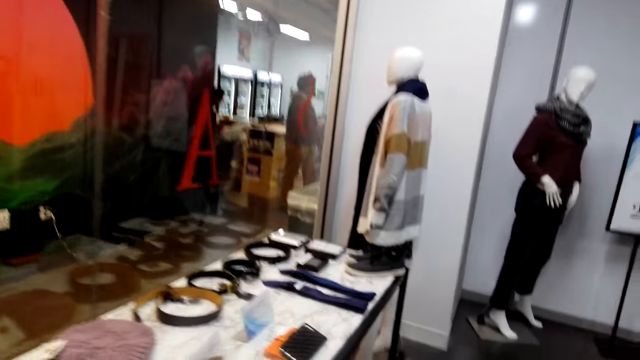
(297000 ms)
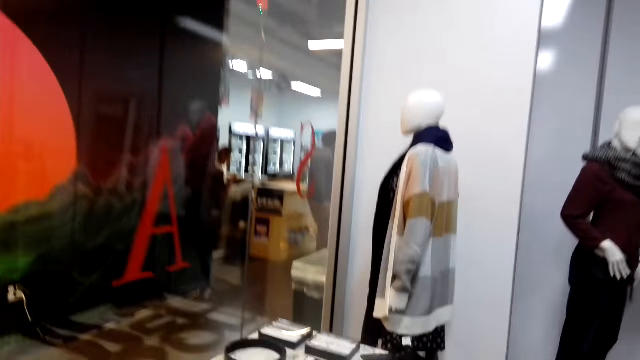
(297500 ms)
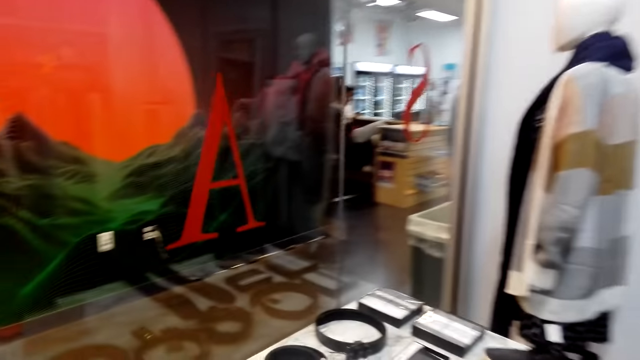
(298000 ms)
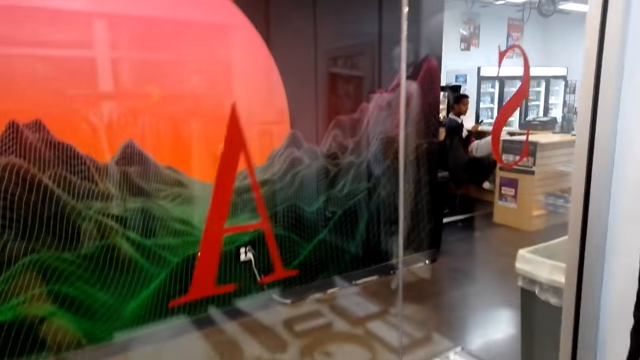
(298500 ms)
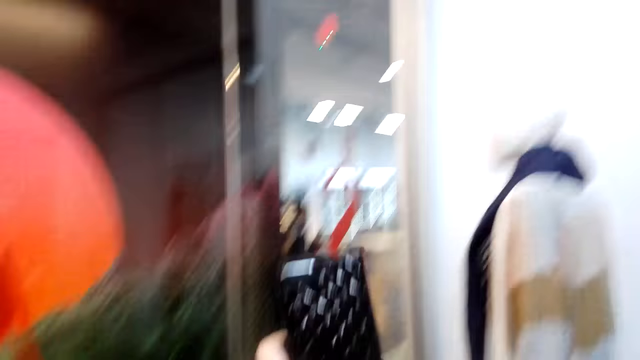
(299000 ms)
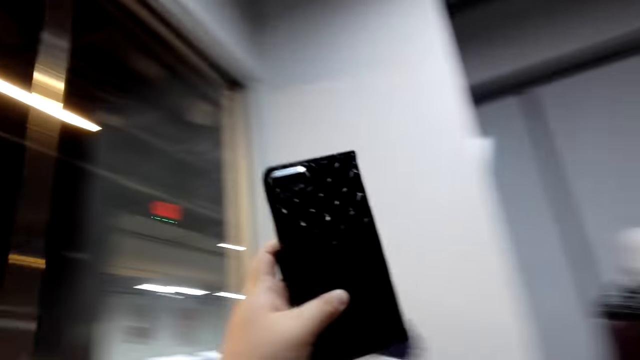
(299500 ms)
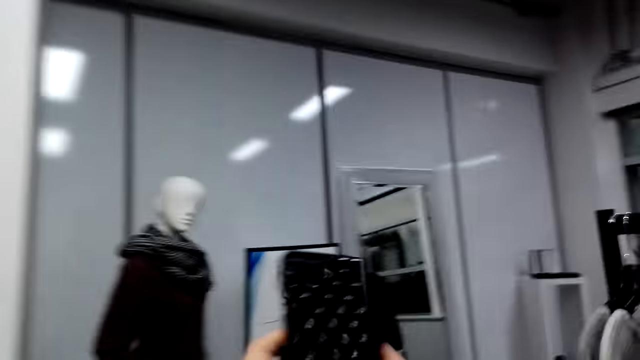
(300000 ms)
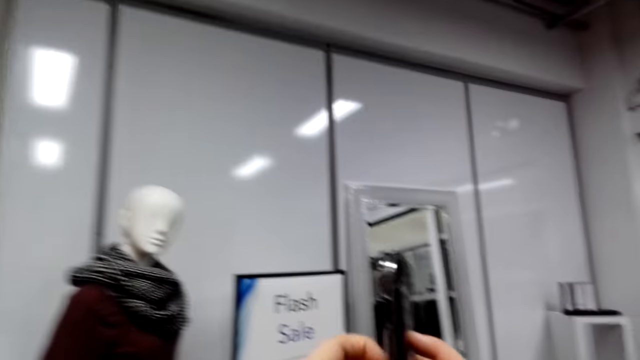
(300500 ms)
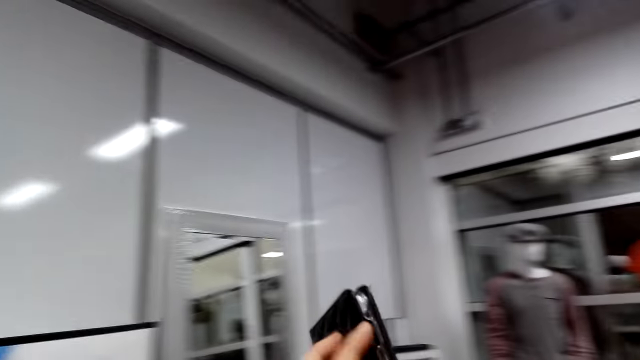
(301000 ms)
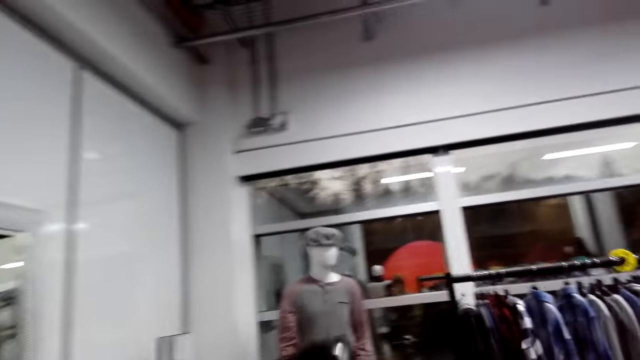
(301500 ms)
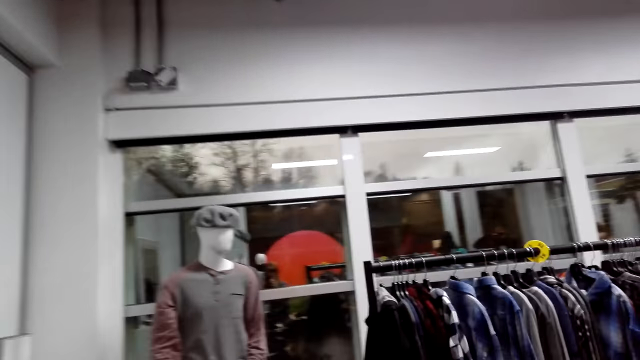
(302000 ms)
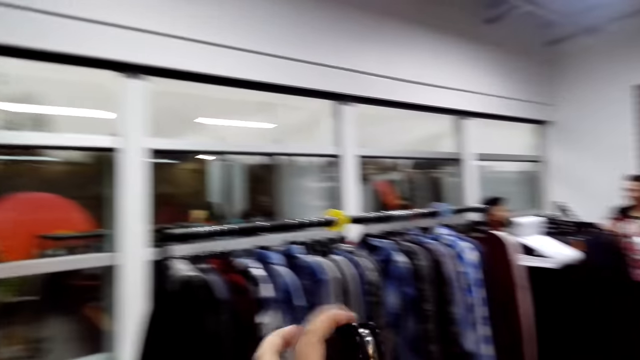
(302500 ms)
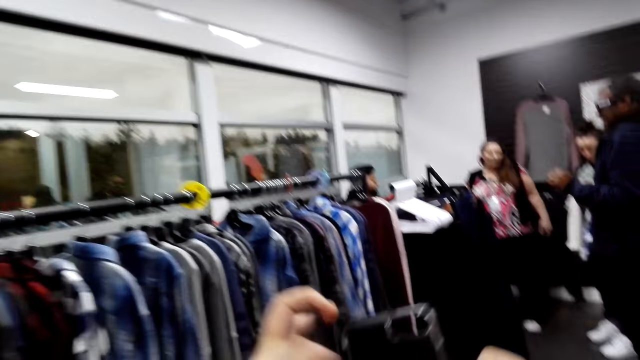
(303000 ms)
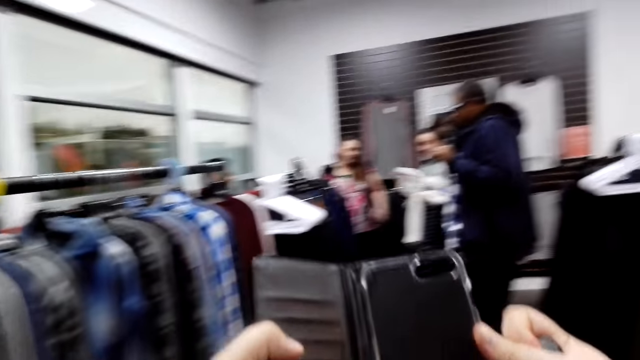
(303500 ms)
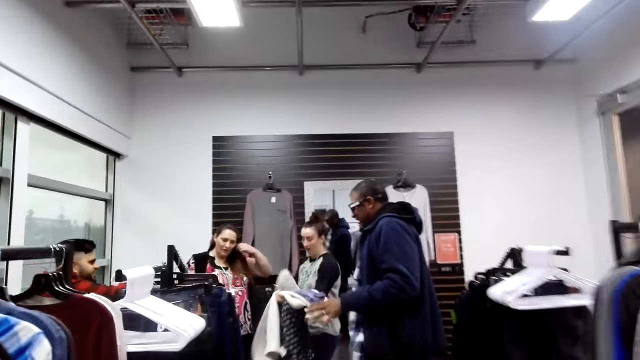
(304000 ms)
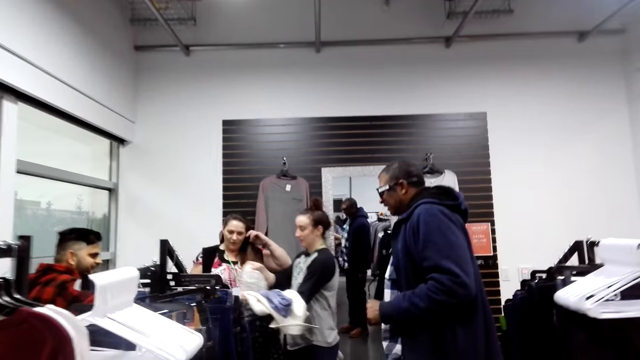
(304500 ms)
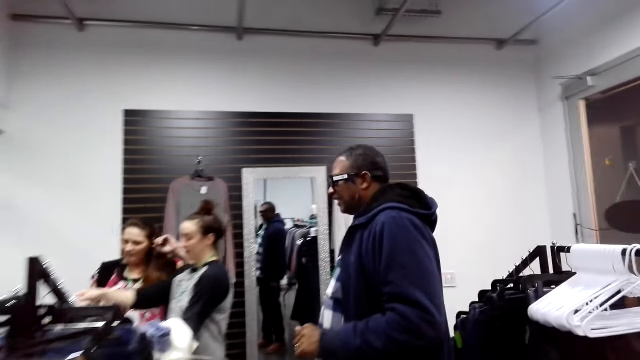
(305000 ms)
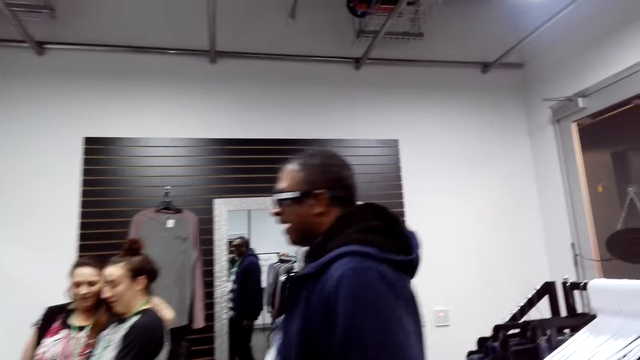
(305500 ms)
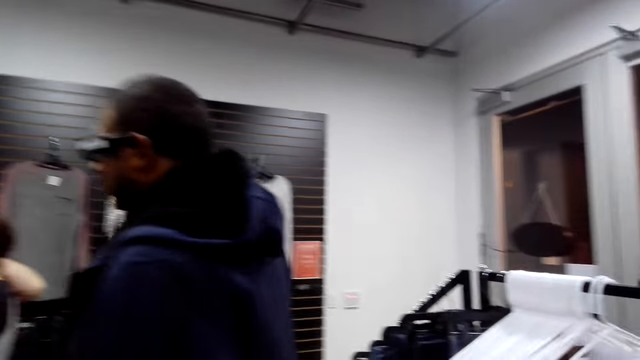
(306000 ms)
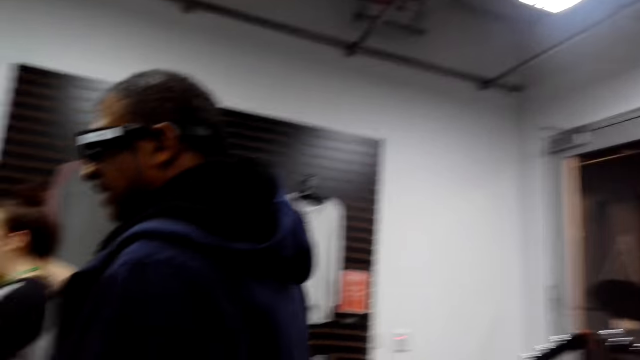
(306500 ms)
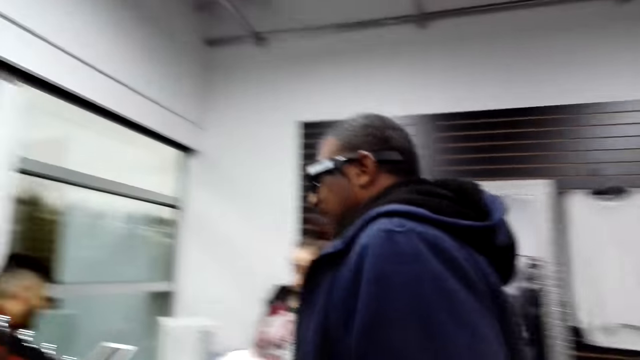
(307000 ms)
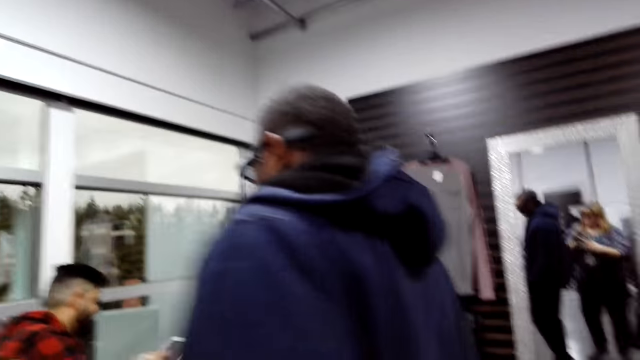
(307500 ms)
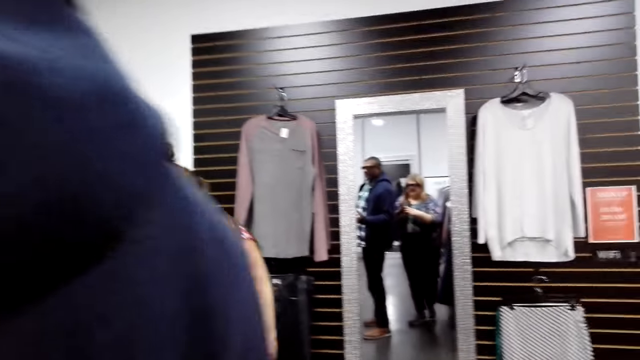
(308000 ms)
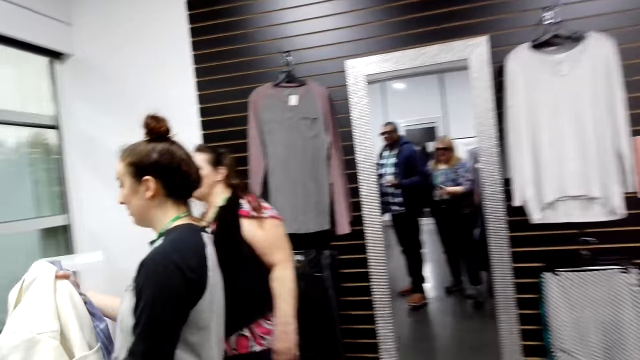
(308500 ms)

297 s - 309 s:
The camera wearer lifts the phone up. They open something. They open the phone cover.

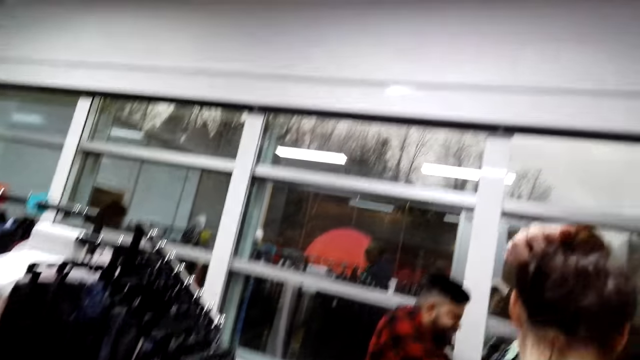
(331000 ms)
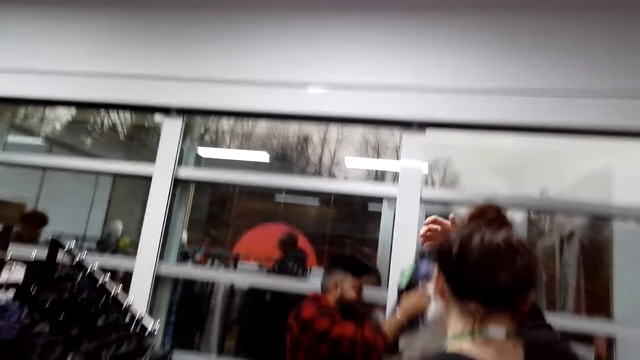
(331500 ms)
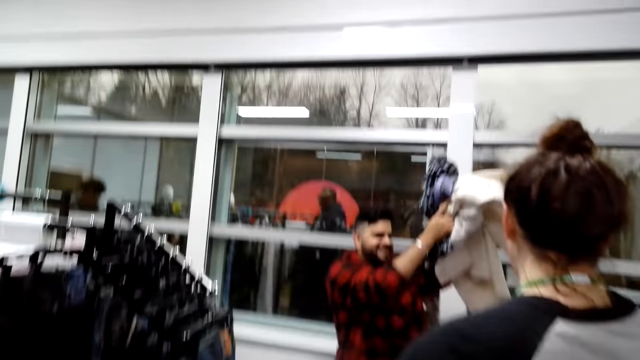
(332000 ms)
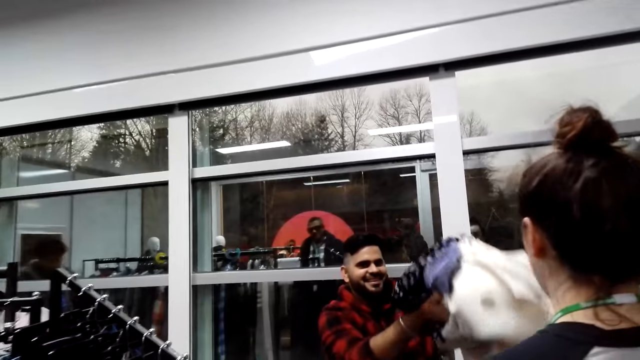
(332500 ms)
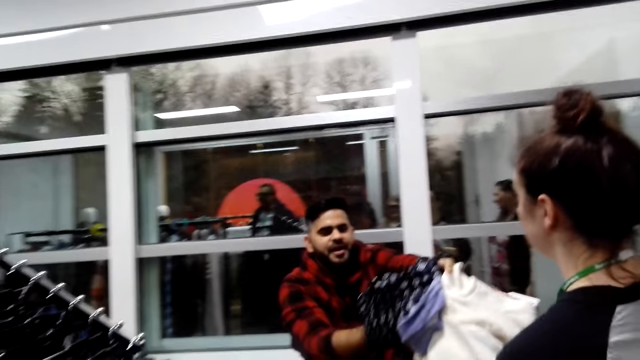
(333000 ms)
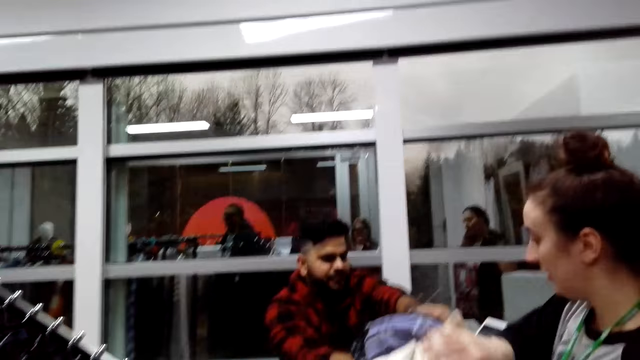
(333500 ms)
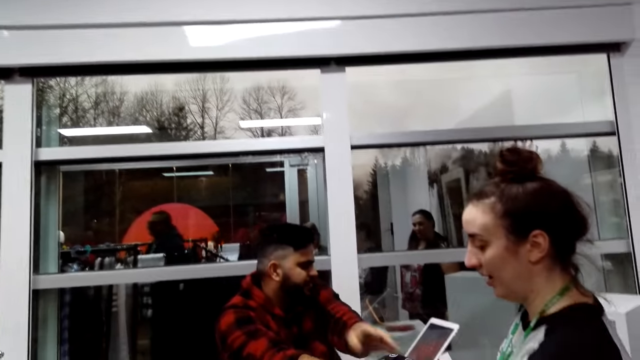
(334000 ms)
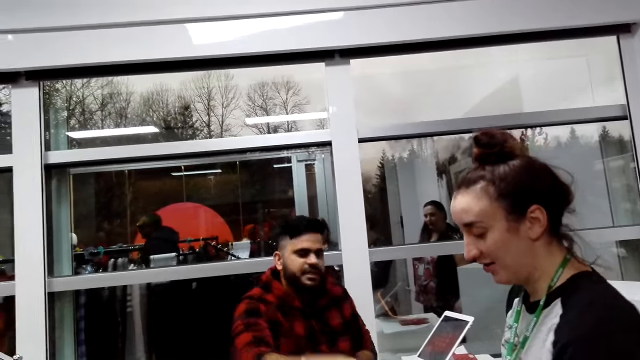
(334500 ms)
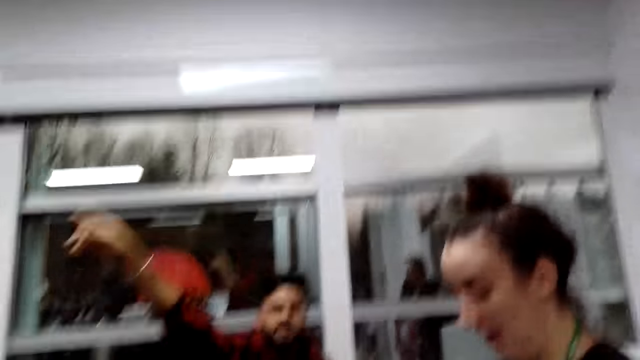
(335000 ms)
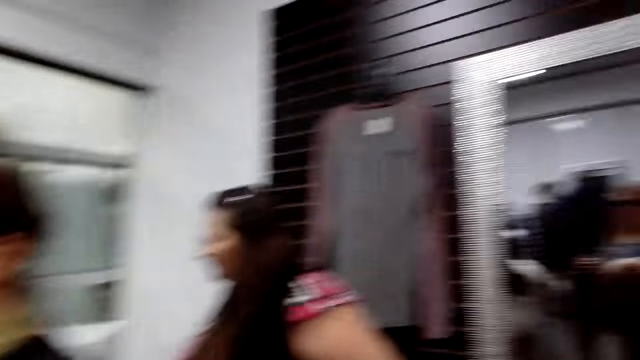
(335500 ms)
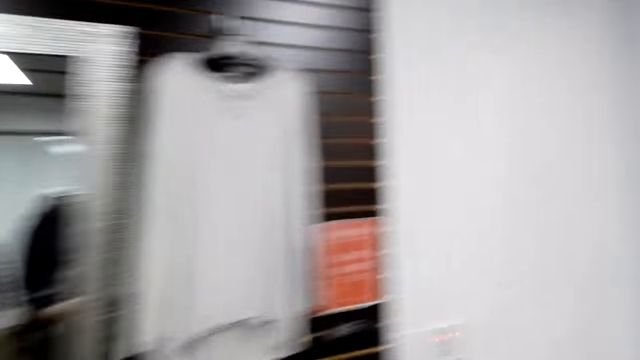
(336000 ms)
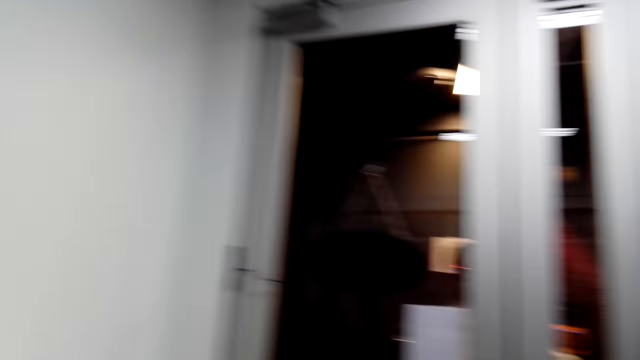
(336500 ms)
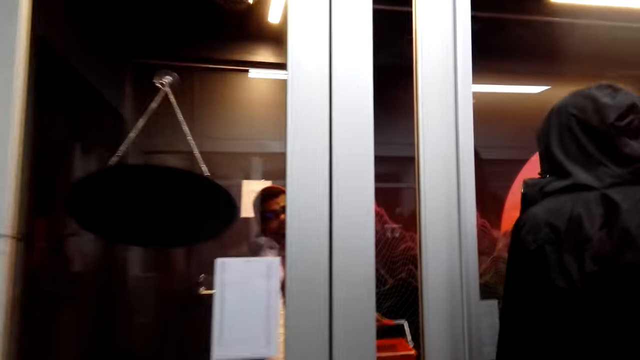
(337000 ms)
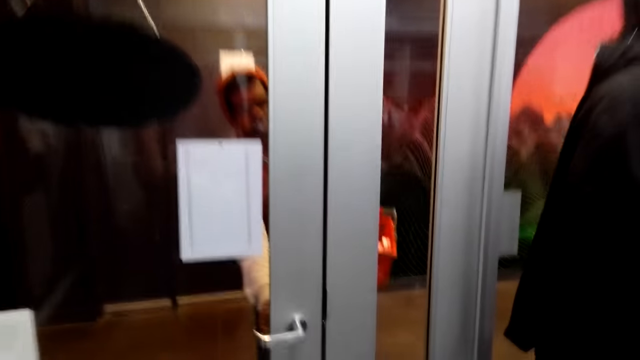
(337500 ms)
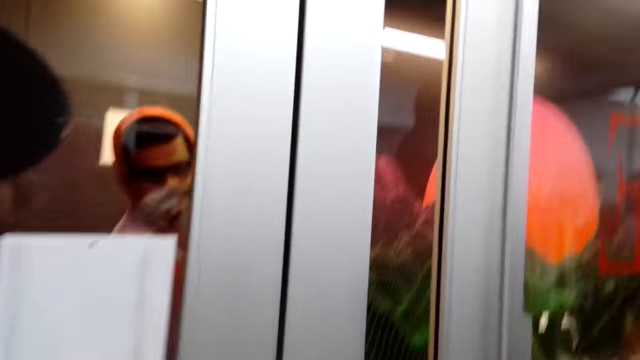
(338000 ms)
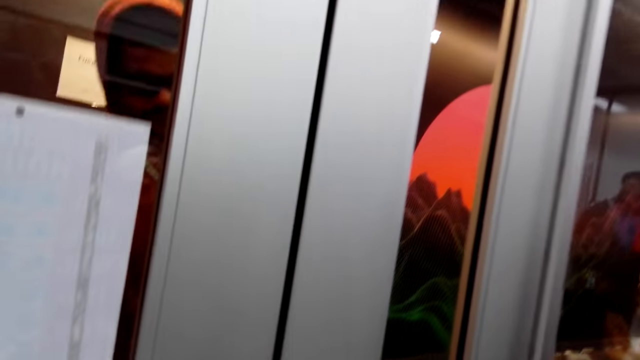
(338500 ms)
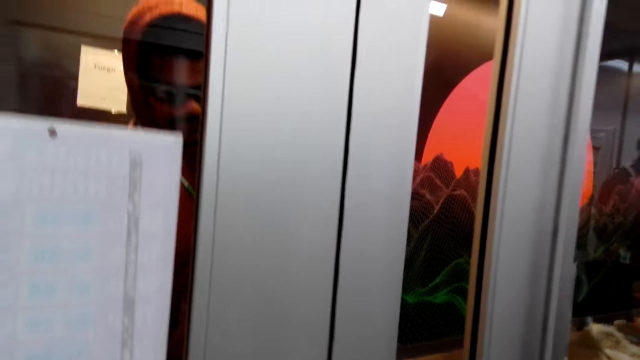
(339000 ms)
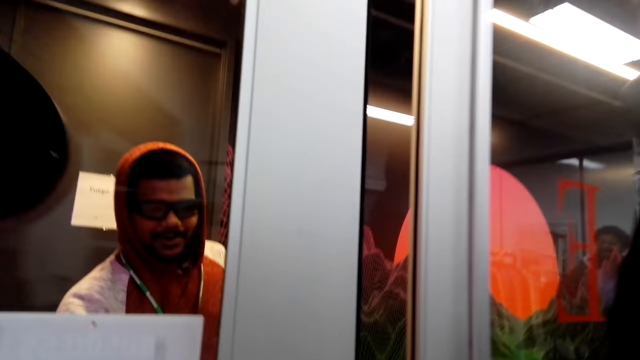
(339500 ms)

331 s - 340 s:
The camera wearer converses with a man. They converse with another man.
